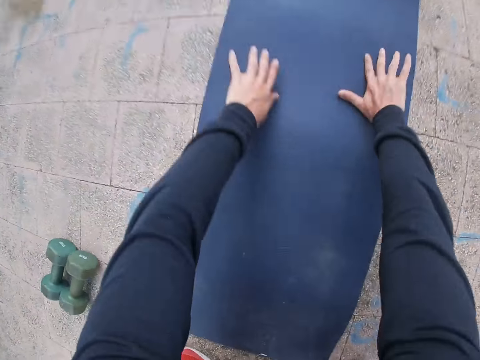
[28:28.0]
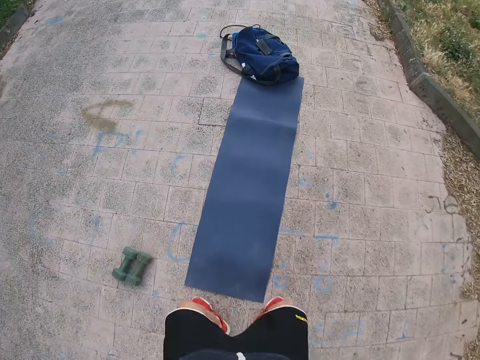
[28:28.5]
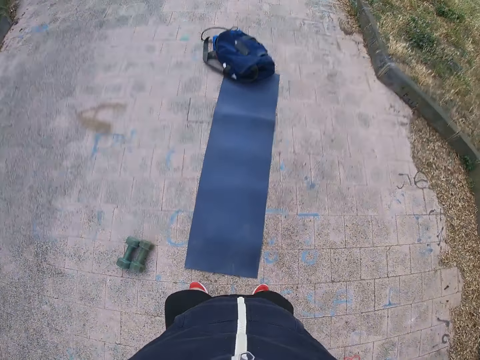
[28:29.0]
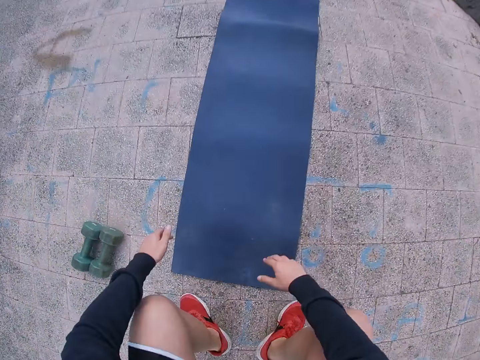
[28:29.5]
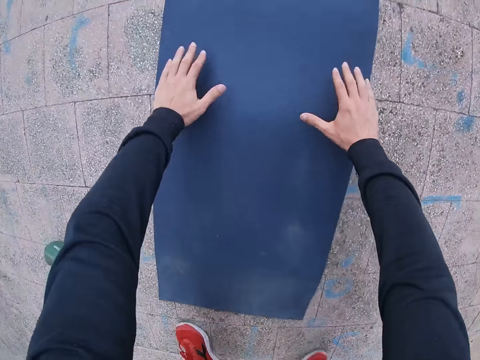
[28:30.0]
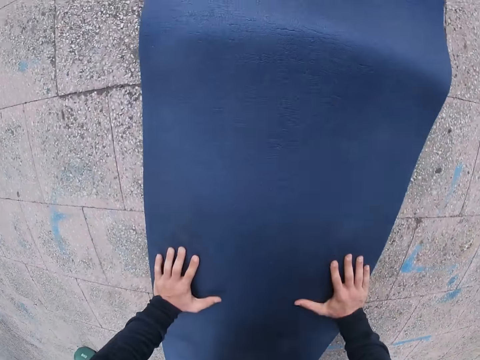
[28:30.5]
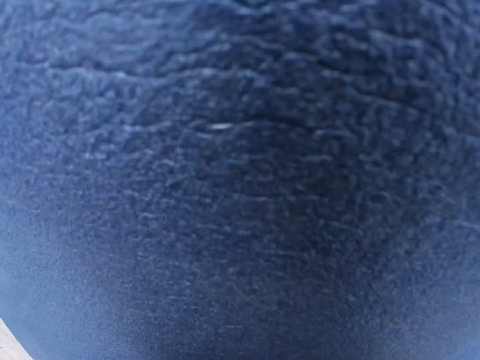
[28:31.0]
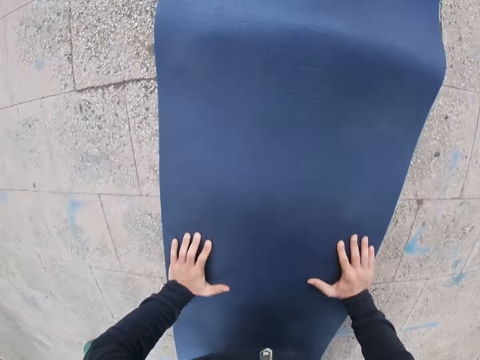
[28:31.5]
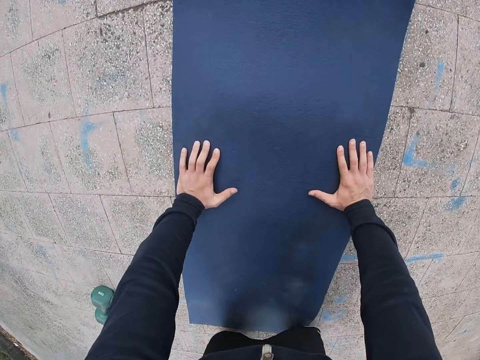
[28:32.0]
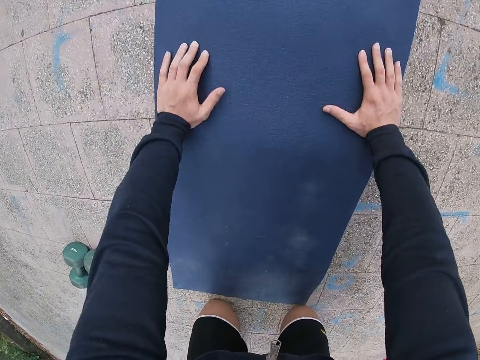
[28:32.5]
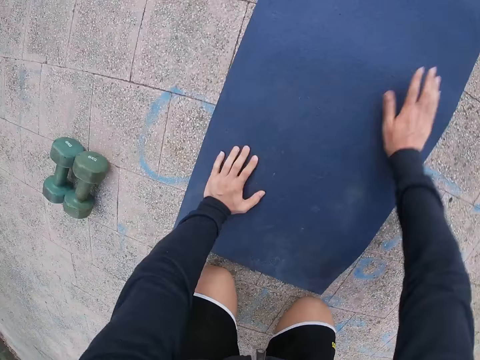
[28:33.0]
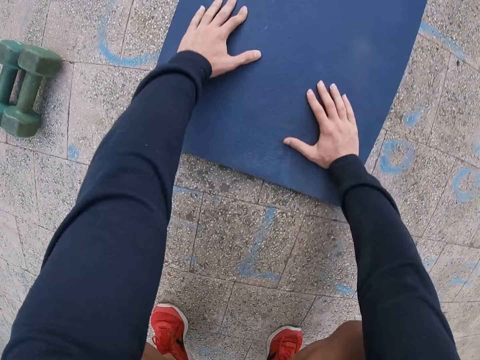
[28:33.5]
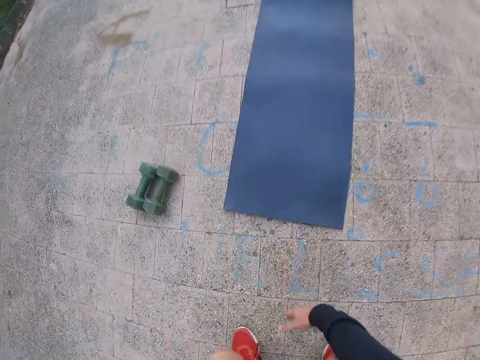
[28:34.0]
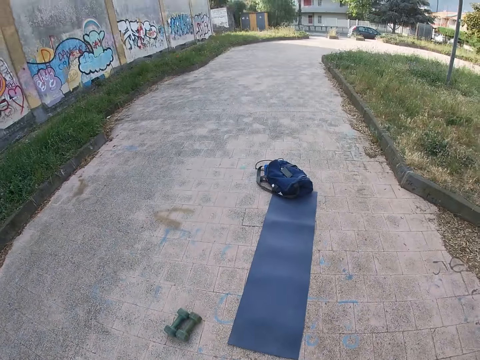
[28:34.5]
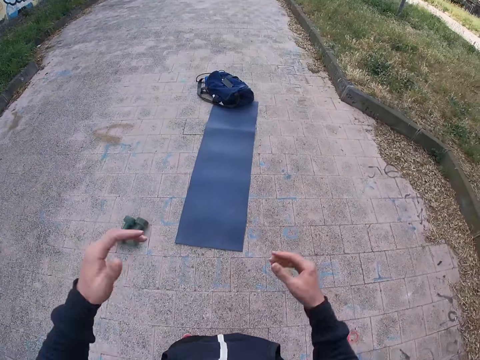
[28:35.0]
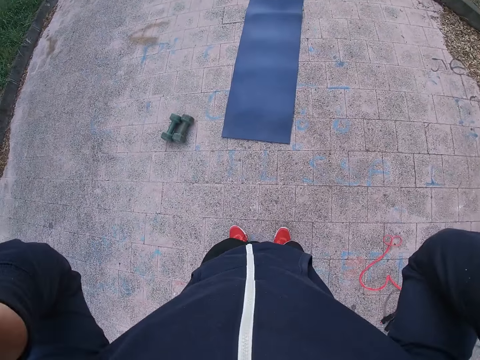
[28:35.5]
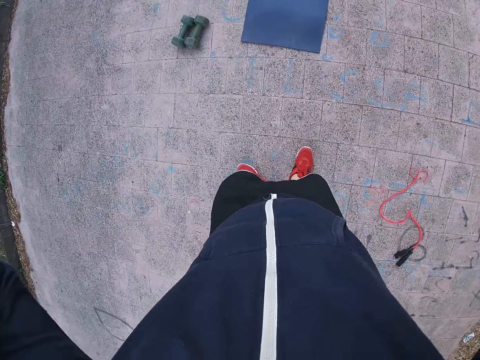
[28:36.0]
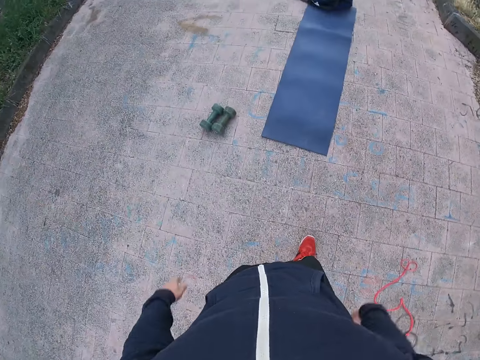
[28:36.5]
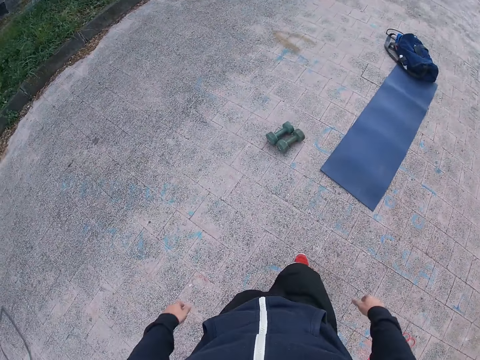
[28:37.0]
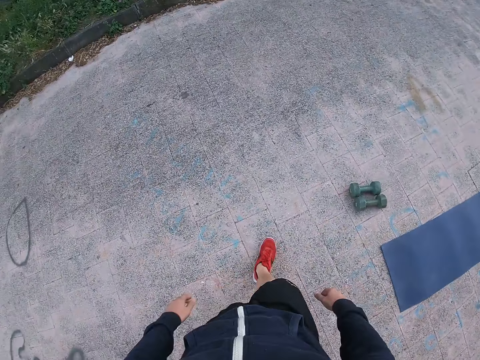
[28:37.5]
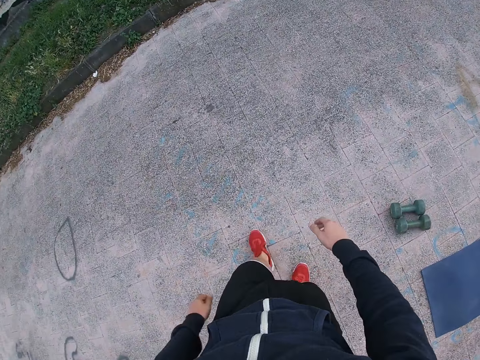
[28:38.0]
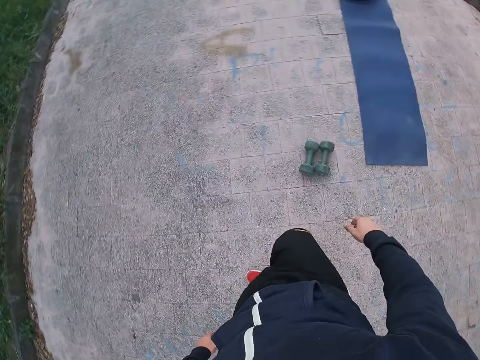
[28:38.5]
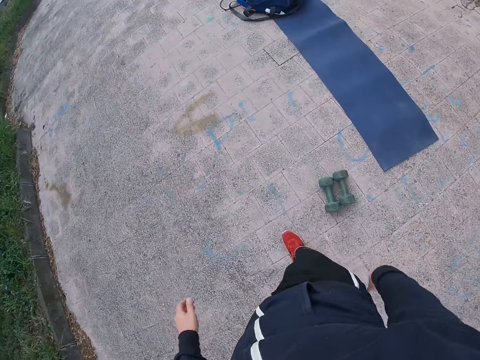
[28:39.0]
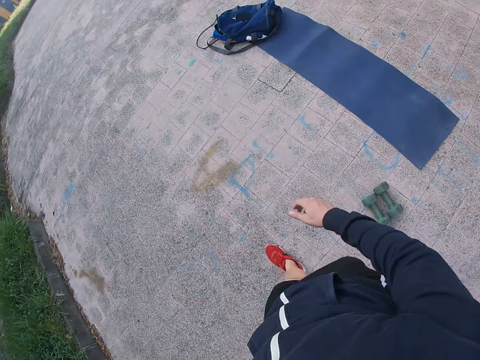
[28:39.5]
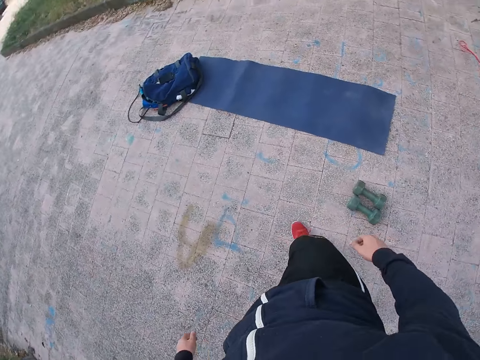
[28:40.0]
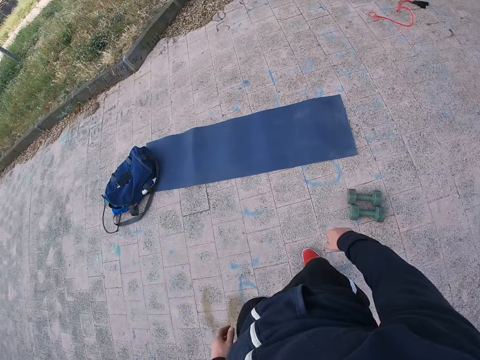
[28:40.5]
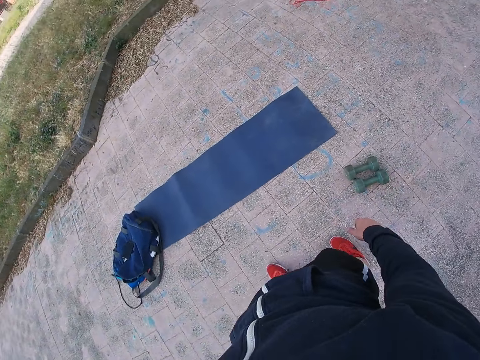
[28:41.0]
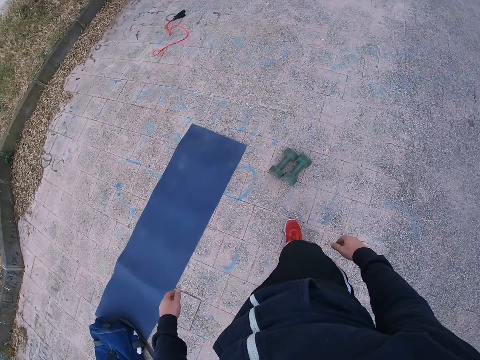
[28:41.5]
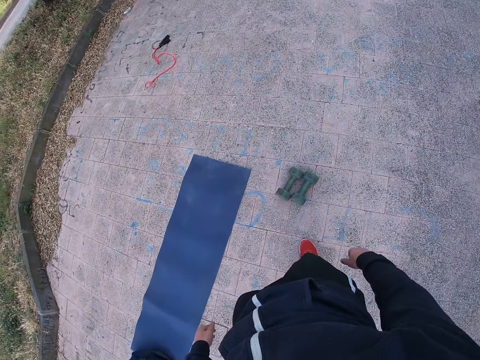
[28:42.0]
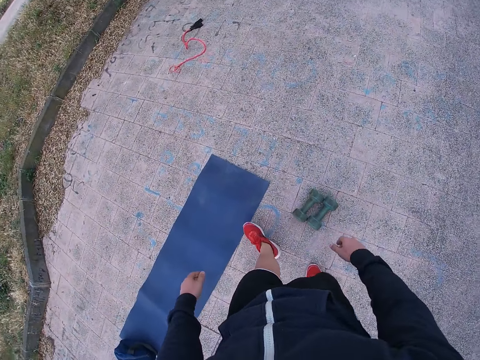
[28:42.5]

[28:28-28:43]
The camera wearer stops working out. He adjusts the camera. He stands. He raises his hands towards something. He walks around.

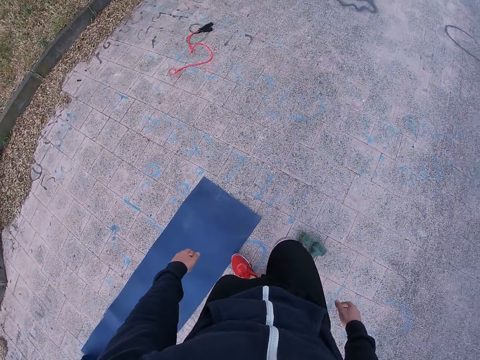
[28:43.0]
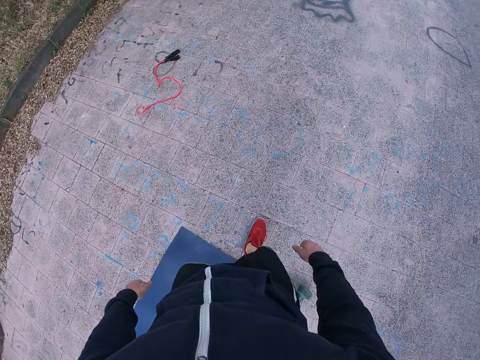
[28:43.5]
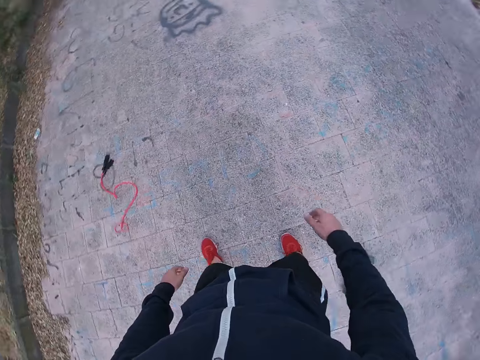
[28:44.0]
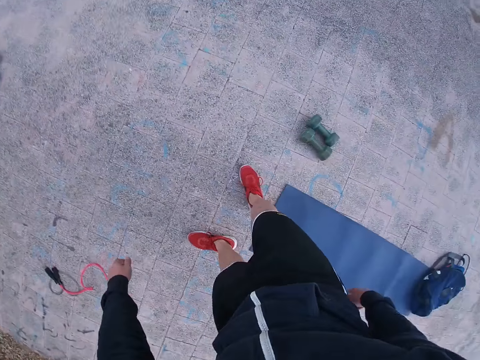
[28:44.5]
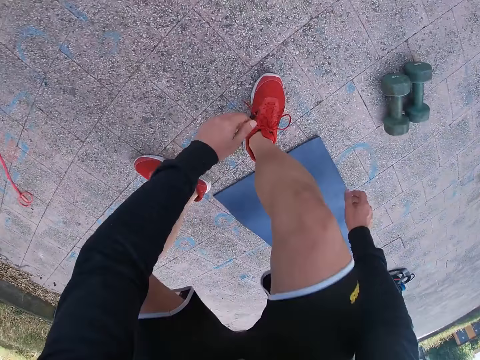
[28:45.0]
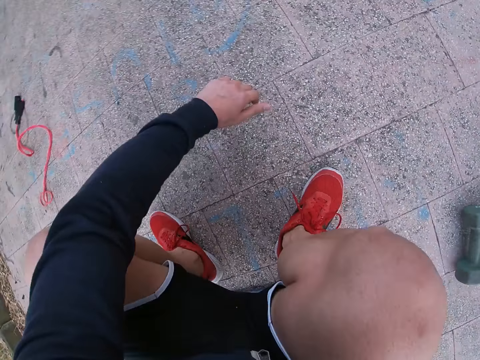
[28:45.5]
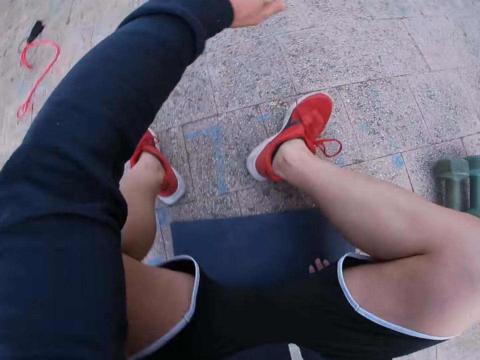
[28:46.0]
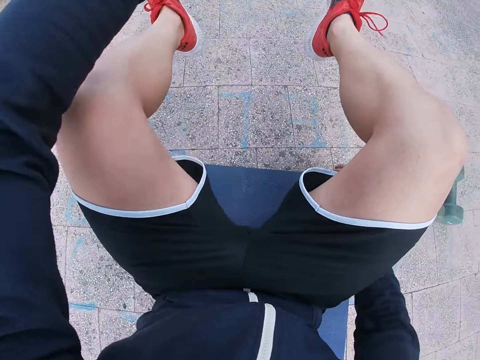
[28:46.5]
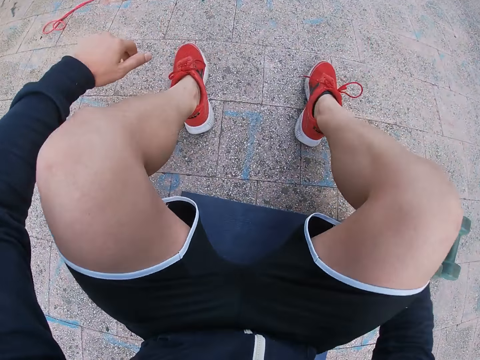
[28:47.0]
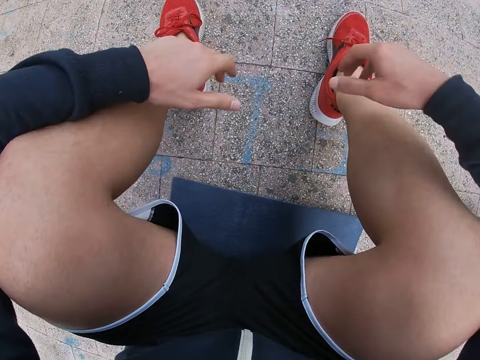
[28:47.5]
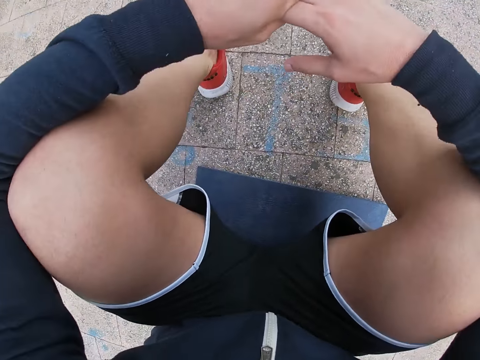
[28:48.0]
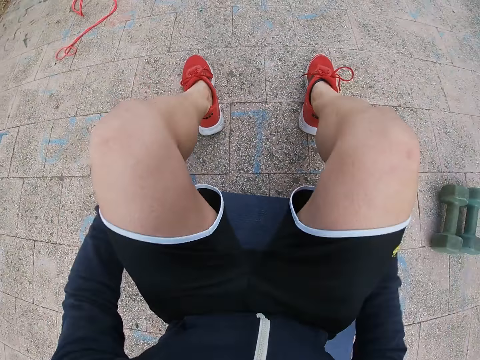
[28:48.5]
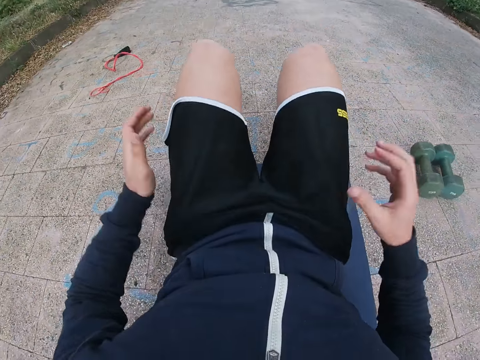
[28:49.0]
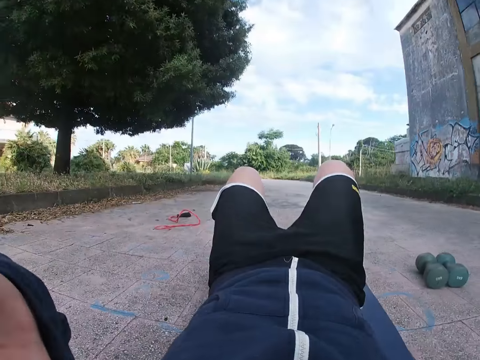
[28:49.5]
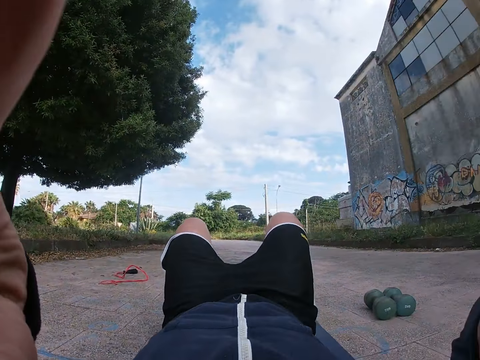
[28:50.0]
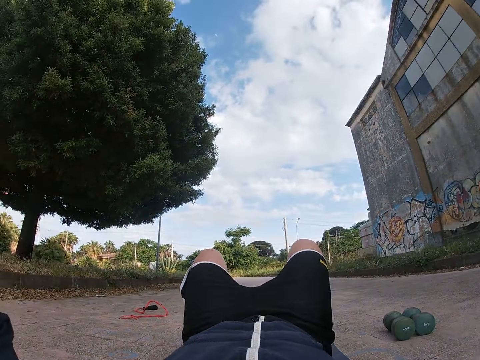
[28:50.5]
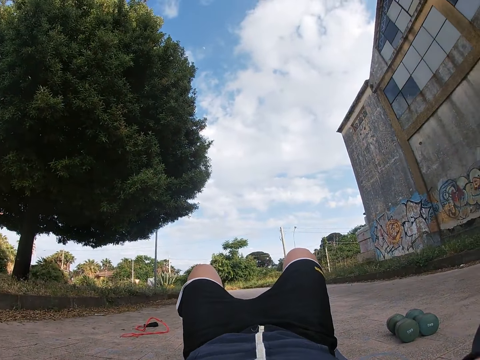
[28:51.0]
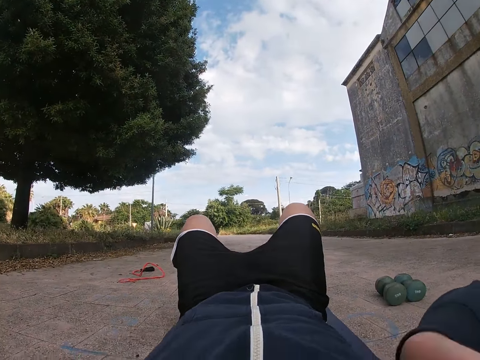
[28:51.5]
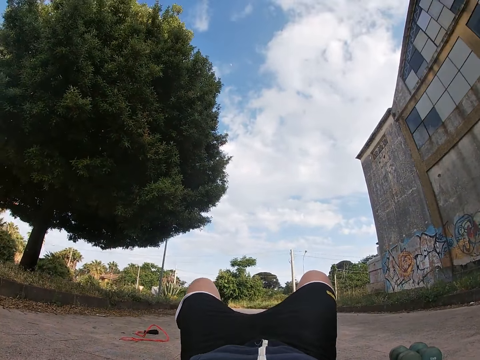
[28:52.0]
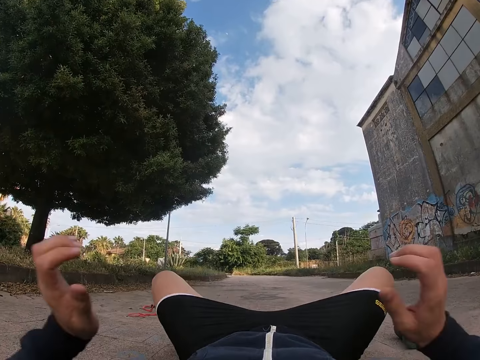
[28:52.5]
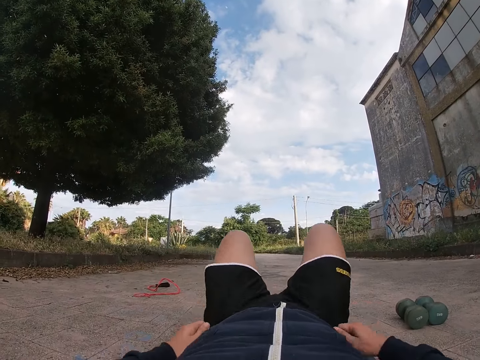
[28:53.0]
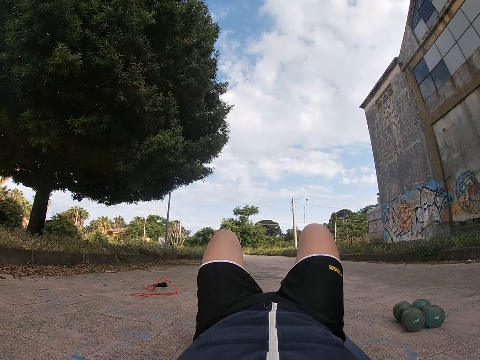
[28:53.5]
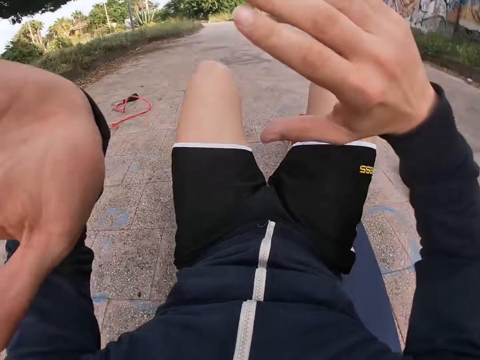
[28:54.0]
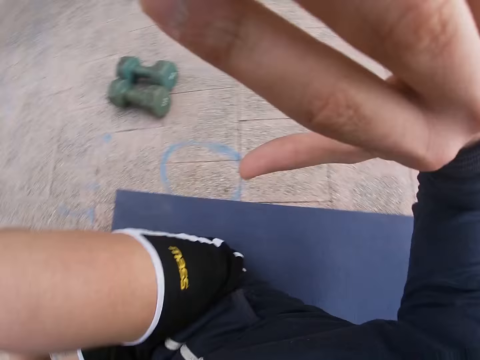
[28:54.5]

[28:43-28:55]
The camera wearer sits on the yoga mat. He lies on his back on the yoga mat. He adjusts the camera.
